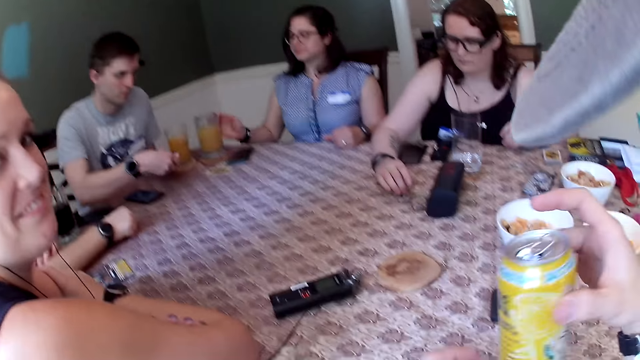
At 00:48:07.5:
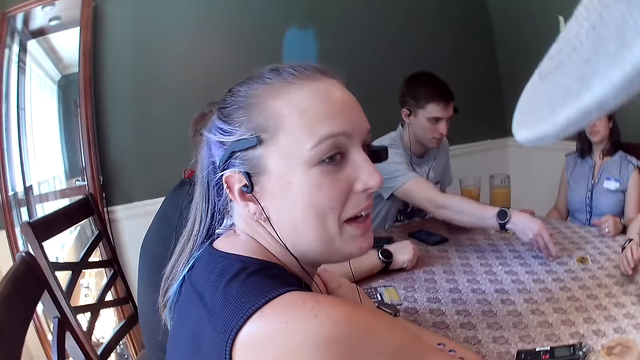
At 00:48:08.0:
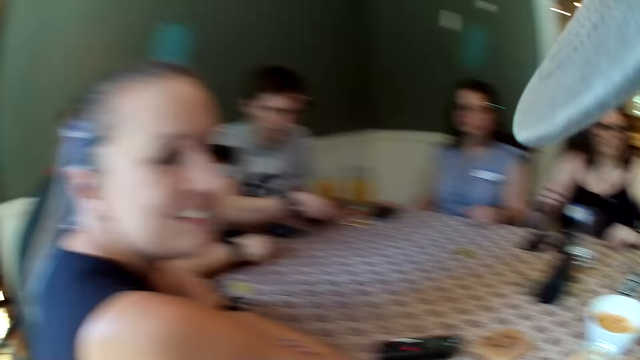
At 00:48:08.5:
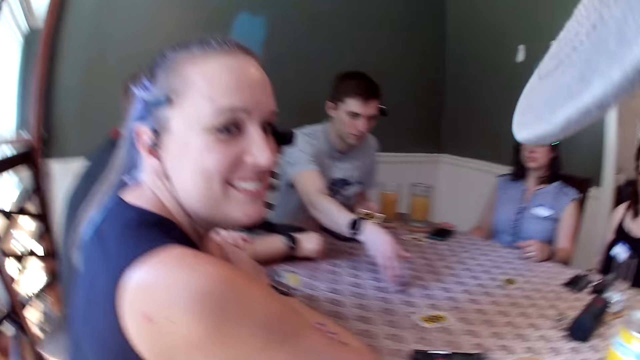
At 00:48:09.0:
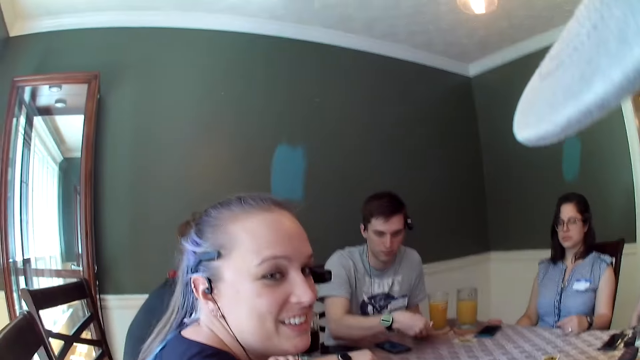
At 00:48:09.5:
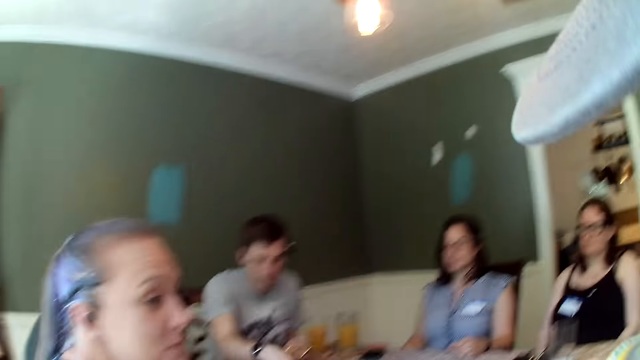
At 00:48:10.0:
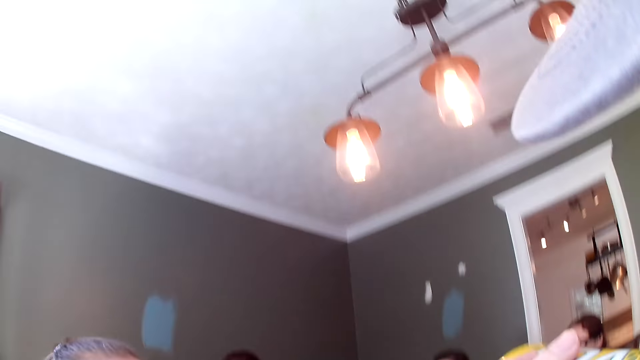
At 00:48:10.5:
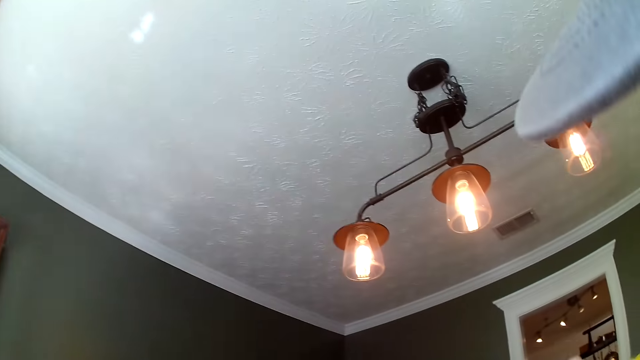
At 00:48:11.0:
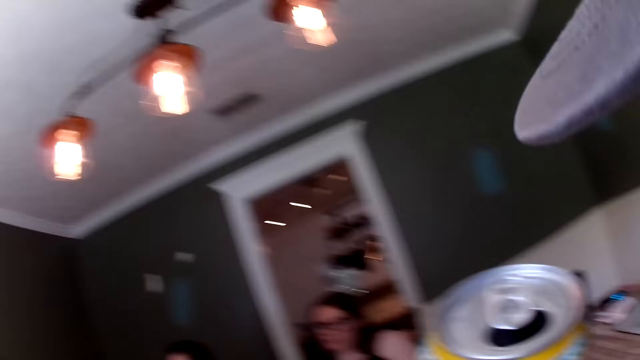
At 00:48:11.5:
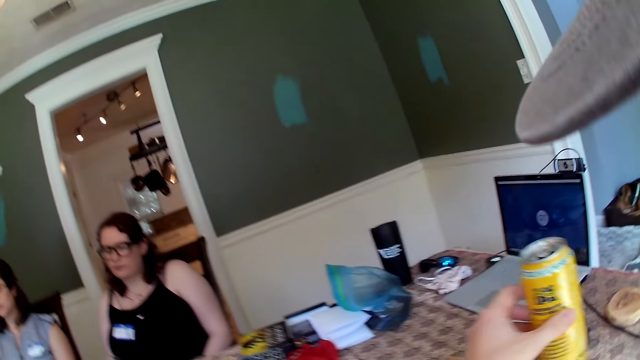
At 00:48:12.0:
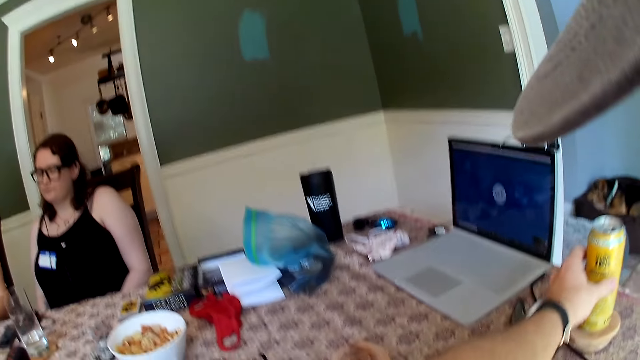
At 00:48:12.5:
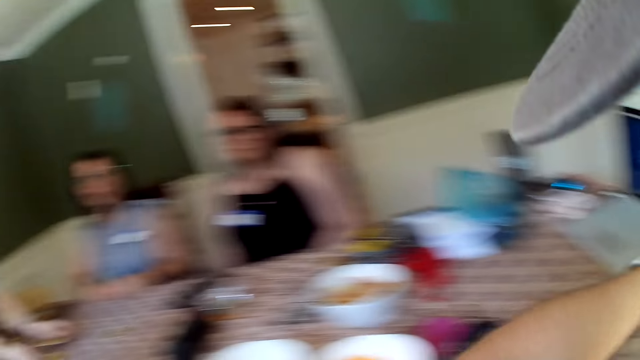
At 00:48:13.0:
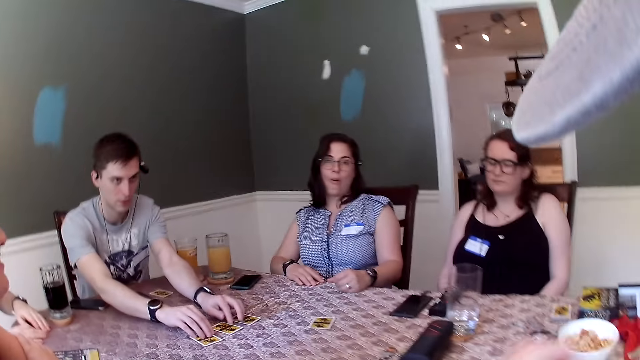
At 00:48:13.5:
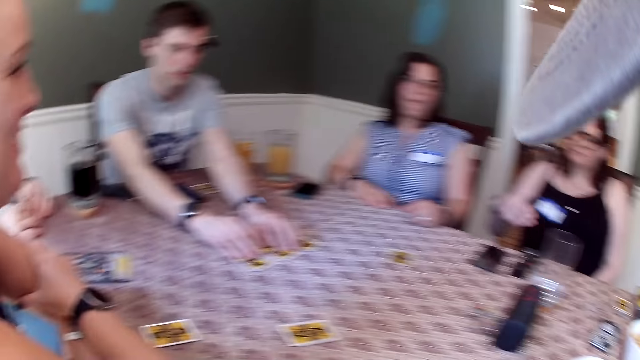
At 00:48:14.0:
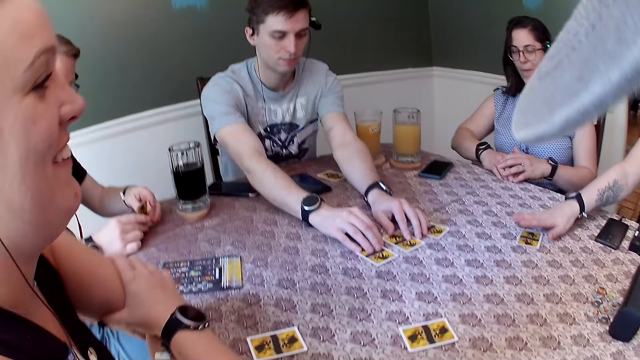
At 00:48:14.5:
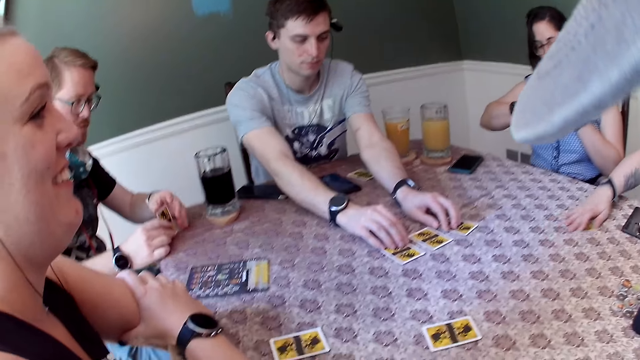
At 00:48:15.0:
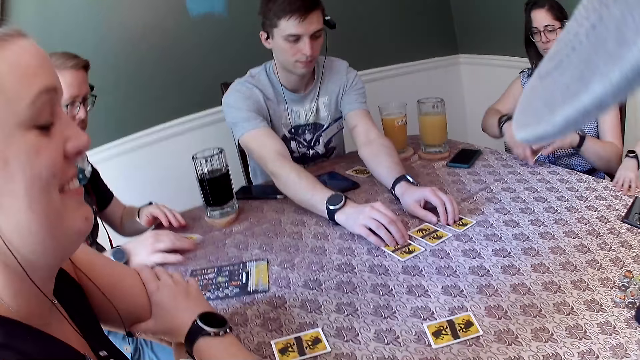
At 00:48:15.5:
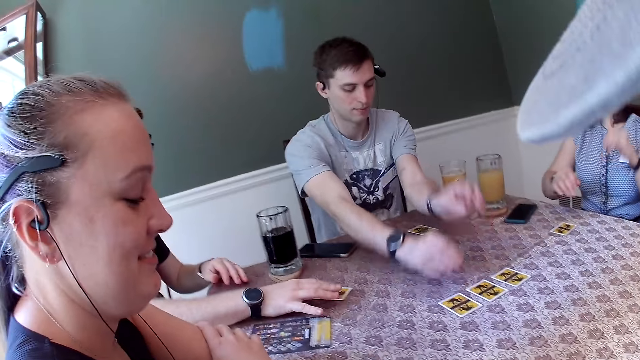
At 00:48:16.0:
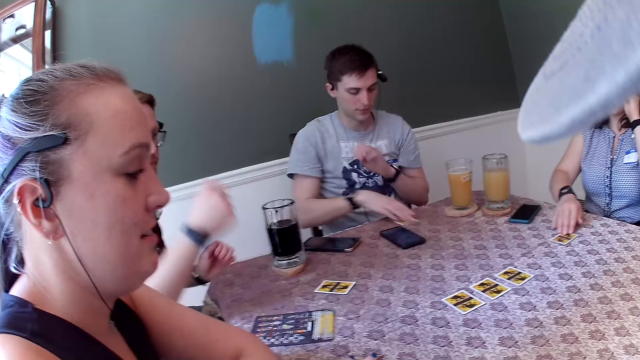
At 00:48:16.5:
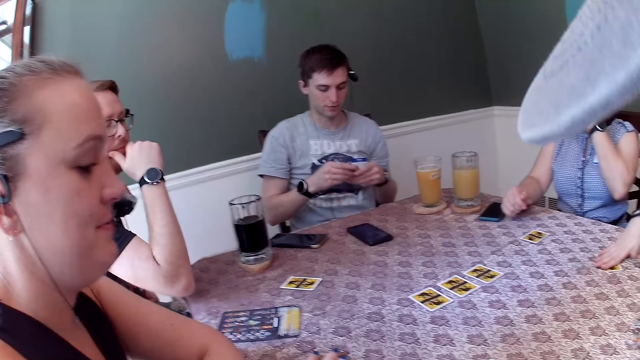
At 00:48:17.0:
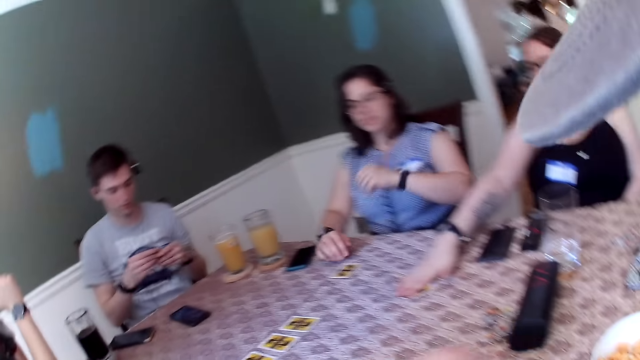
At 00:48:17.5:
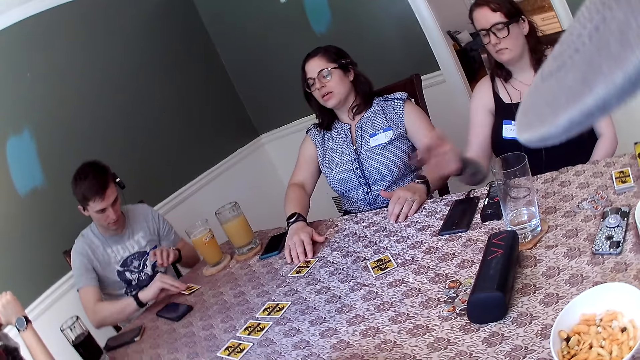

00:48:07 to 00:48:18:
A woman places the glass cup on the dining table with her right hand. The camera wearer shakes a soda can in his left hand. A man places game cards on the dining table with his right hand. The camera wearer places the soda can in his left hand on the dining table. Another woman moves a game card across the dining table with her right hand. Another man moves a game card across the dining table with his right hand. The first woman places a game card on the dining table with her right hand. The other woman places the game card in her right hand on the dining table. The other man places his right hand under his chin. The first woman touches her face with her left hand.

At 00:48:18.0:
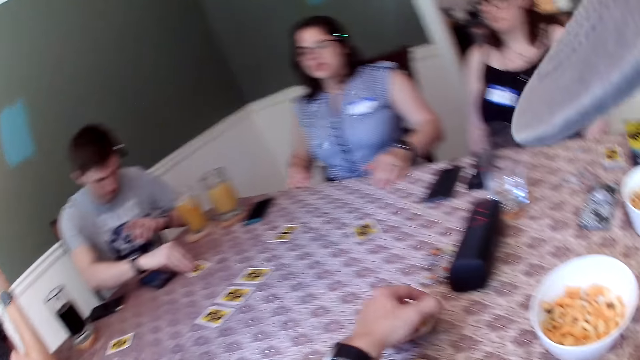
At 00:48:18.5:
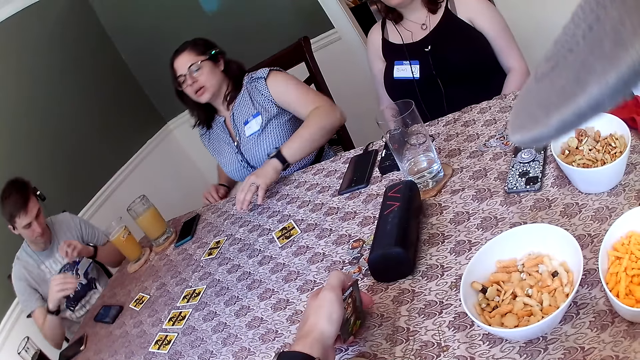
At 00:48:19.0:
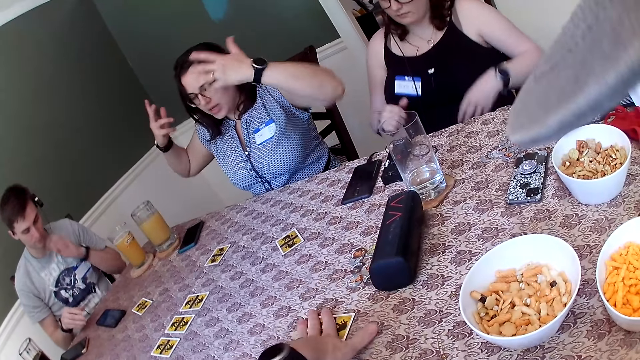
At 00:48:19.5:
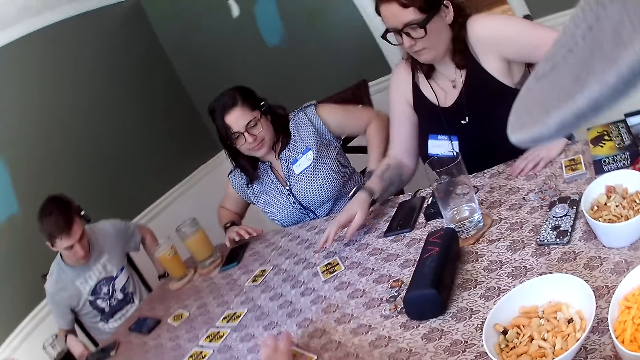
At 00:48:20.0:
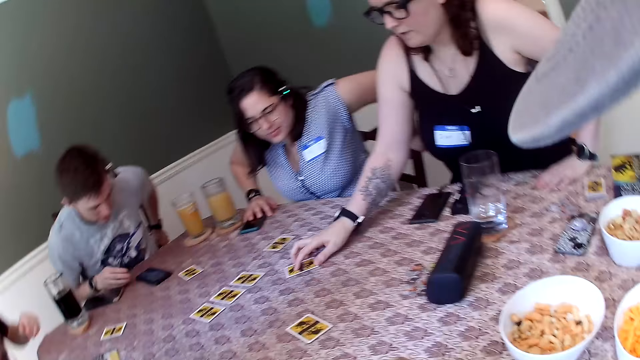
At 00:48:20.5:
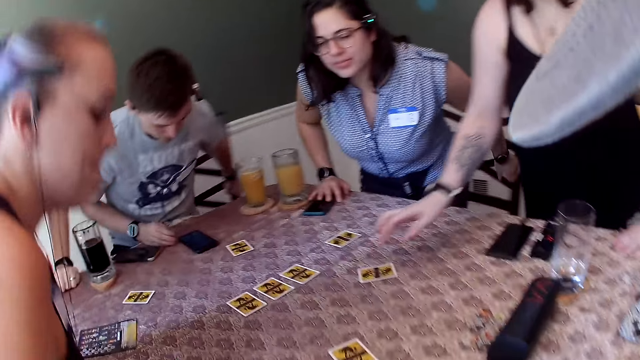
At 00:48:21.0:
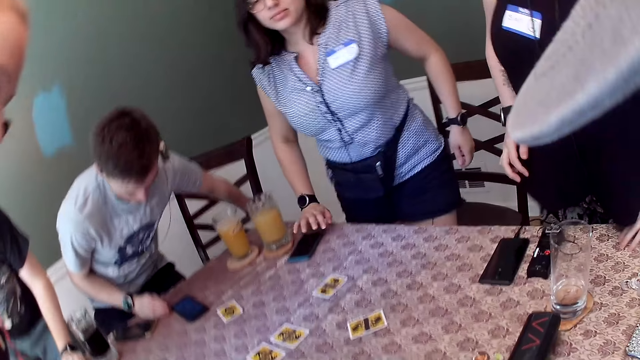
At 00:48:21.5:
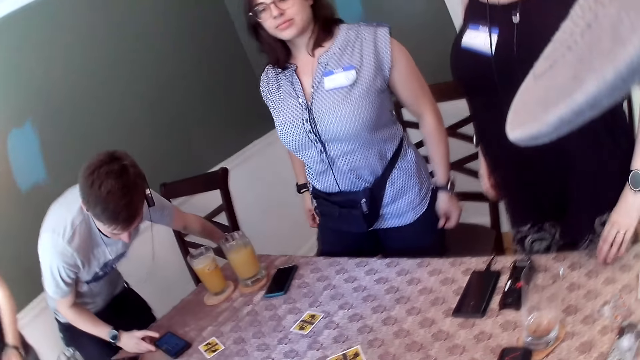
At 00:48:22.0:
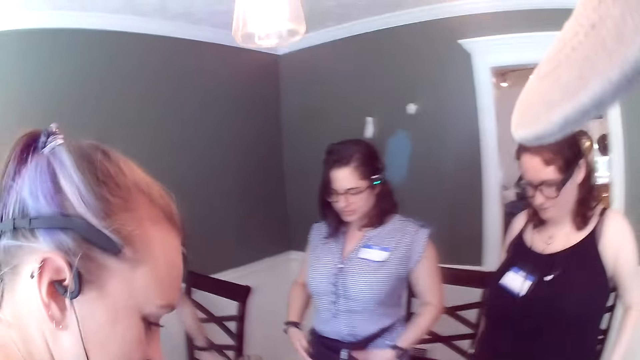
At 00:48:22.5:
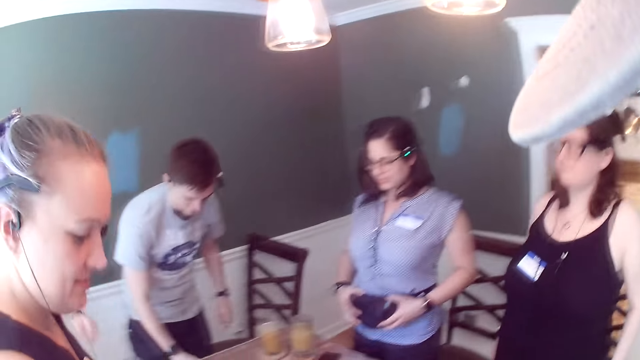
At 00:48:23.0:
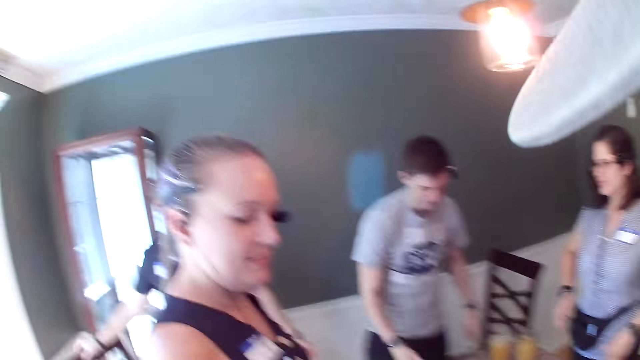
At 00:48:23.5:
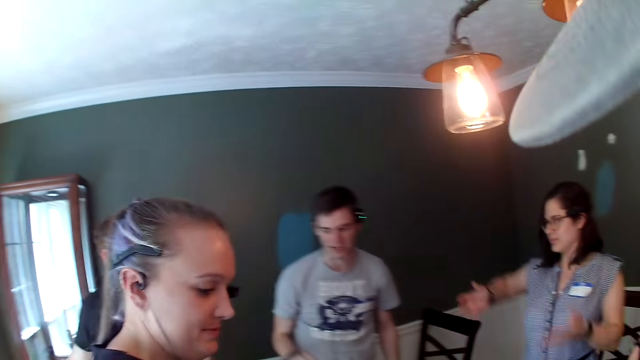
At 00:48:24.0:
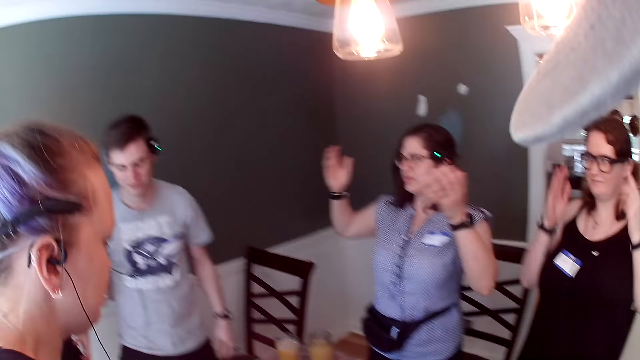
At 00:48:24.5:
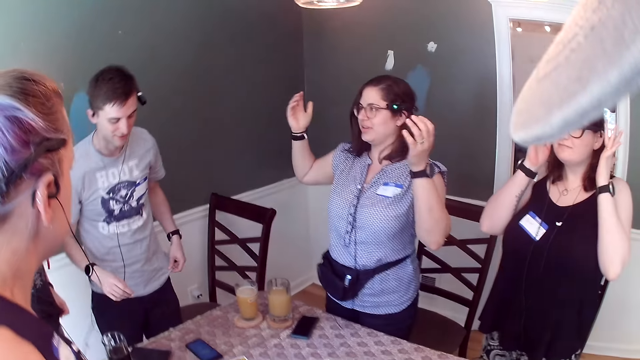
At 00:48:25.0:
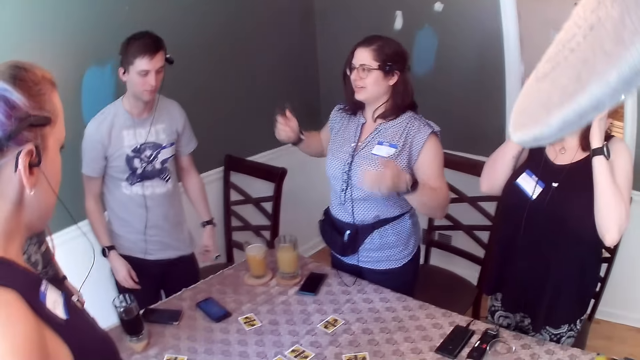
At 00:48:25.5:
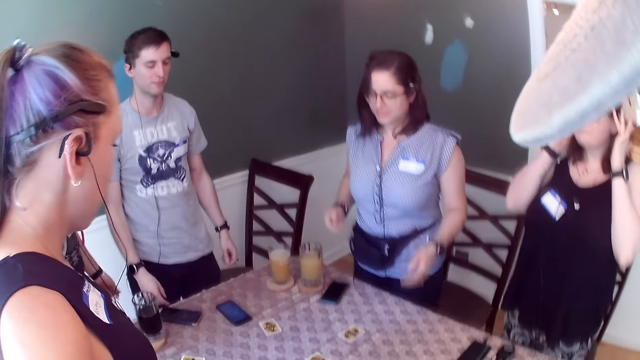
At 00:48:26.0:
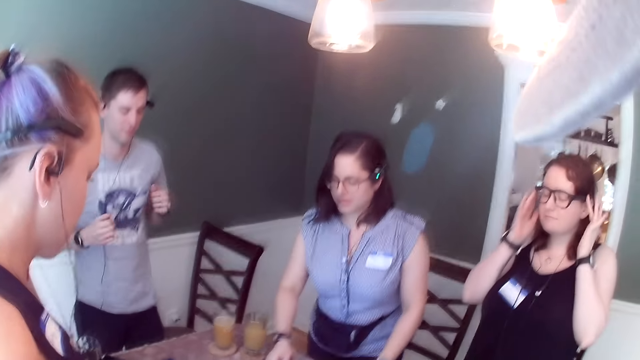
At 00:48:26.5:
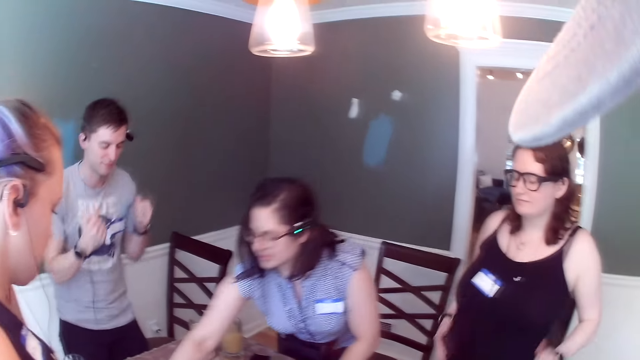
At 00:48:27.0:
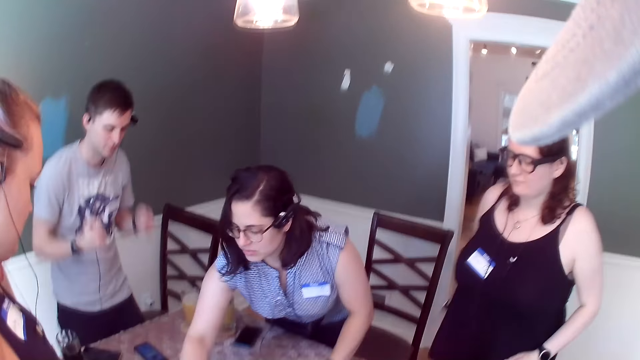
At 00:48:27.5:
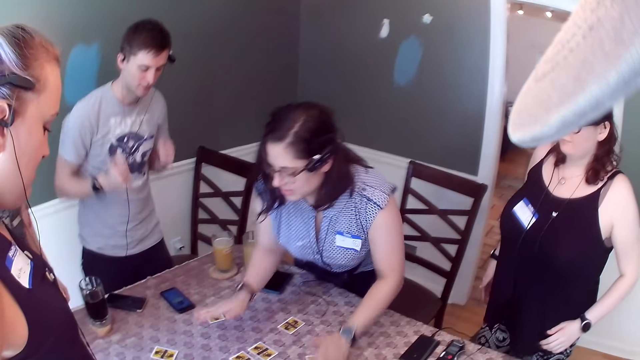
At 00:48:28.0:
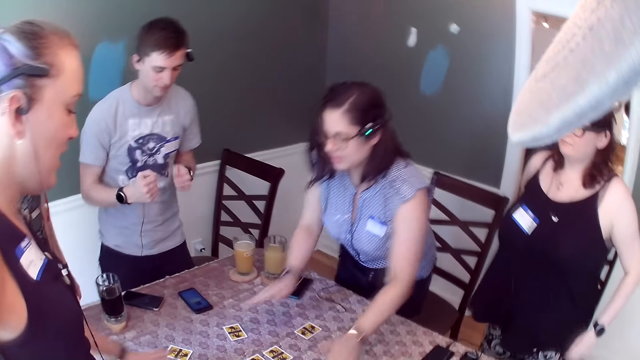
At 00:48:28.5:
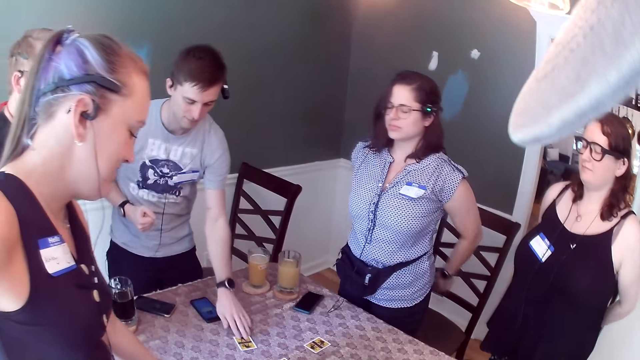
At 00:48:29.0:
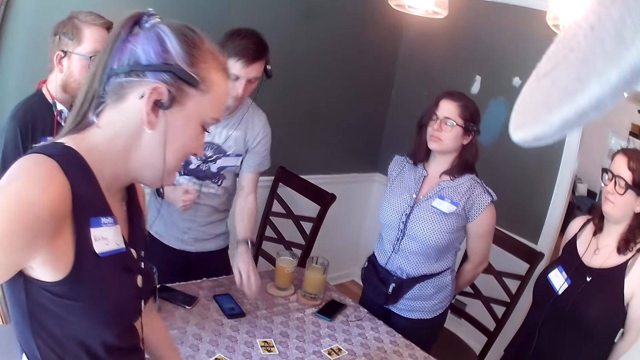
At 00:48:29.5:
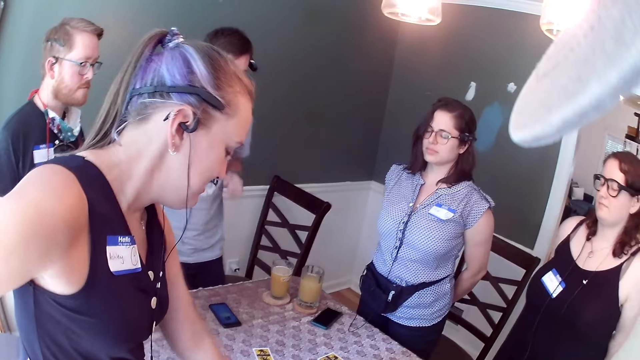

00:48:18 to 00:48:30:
The camera wearer picks up a game card on the dining table with his left hand. A man touches his nose with his left hand. A woman converses with the group of people in the dining area. The camera wearer places the game card in his left hand on the dining table. Another woman gesticulates with both hands. The first woman moves a game card across the dining table with her right hand. The first woman stands from a chair. Another man stands from a chair. The other woman stands from a chair. The camera wearer converses with the group of people in the dining area. He and all the squad rise up. The first man uses the phone on the table with his right hand. The other woman gesticulates with both hands. The first woman touches her hair with both hands. The other woman moves a game card across the dining table with her hands. The first man touches a card game on the dining table with his left hand.
